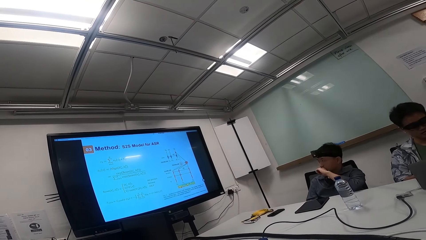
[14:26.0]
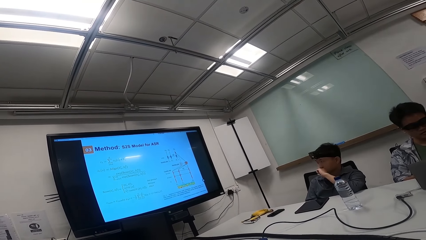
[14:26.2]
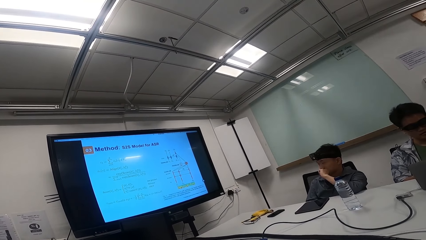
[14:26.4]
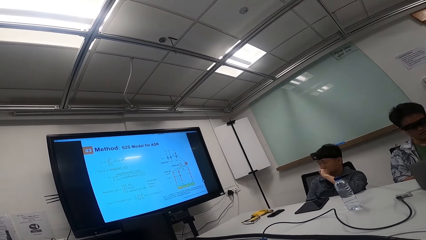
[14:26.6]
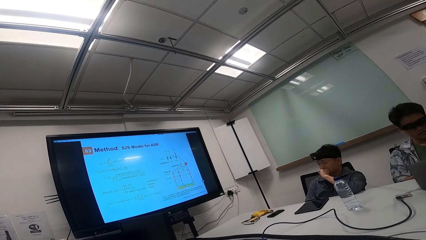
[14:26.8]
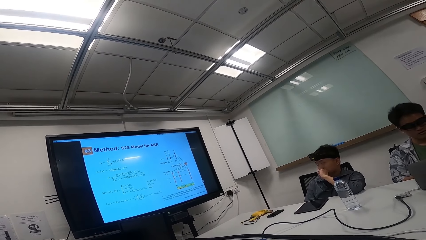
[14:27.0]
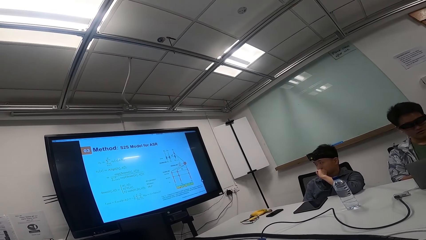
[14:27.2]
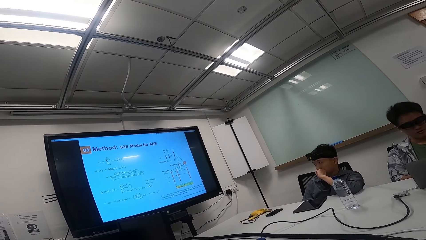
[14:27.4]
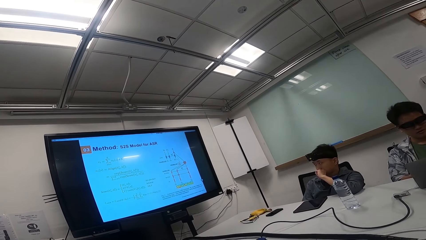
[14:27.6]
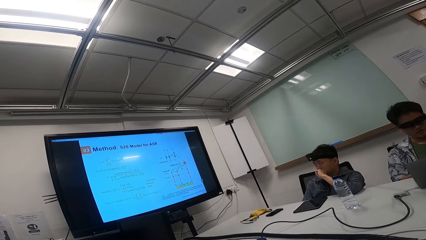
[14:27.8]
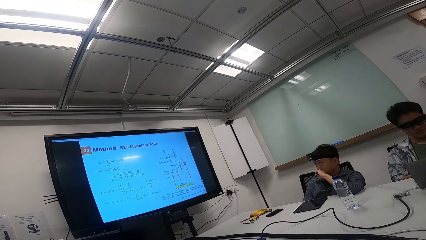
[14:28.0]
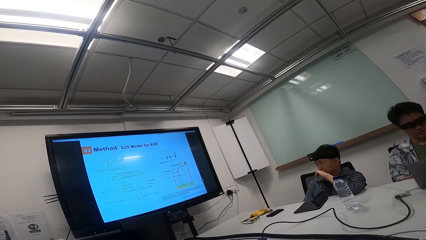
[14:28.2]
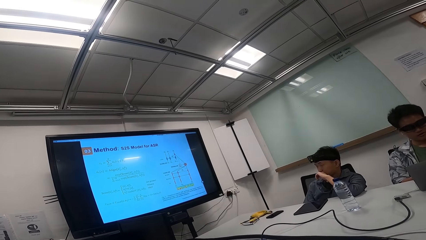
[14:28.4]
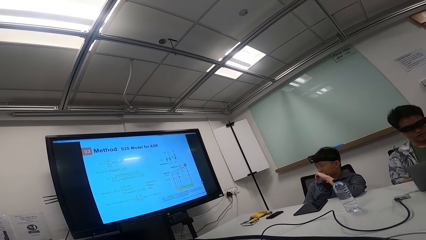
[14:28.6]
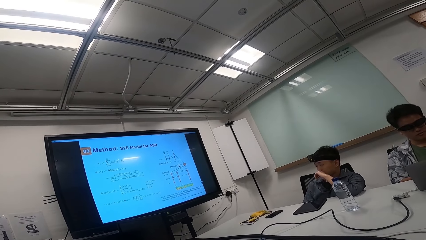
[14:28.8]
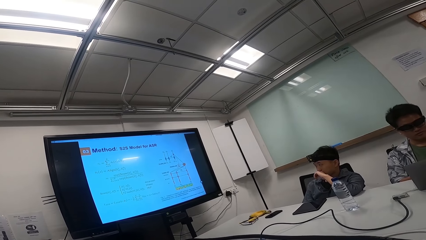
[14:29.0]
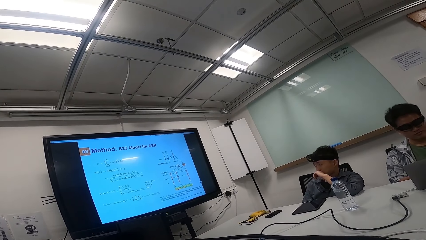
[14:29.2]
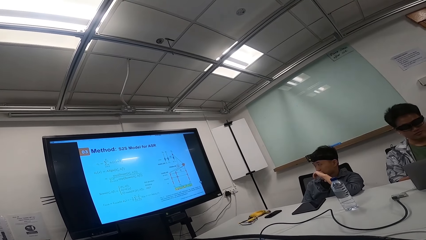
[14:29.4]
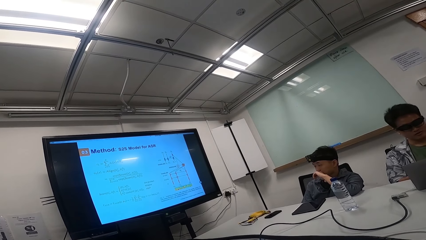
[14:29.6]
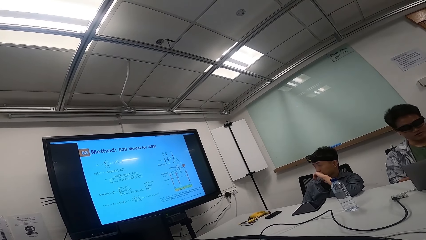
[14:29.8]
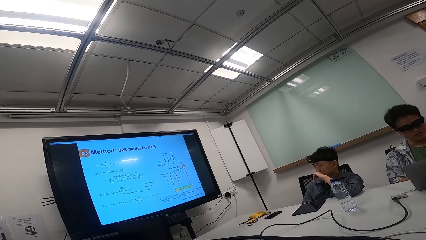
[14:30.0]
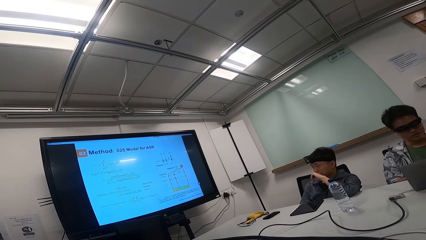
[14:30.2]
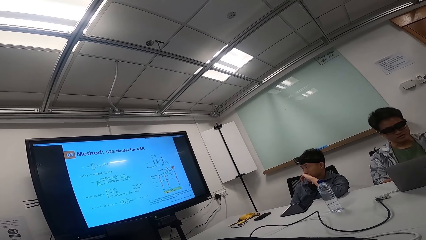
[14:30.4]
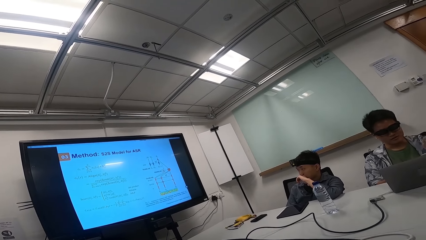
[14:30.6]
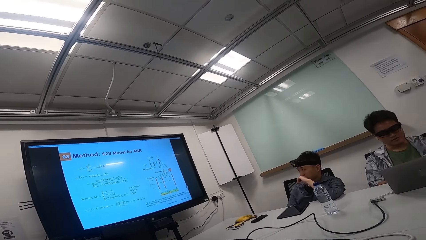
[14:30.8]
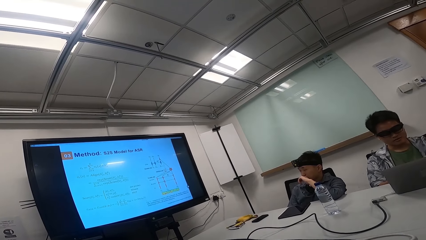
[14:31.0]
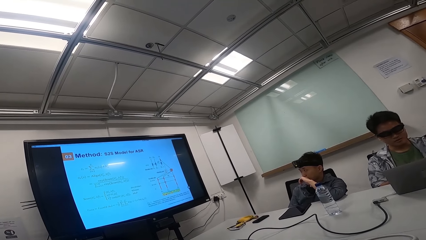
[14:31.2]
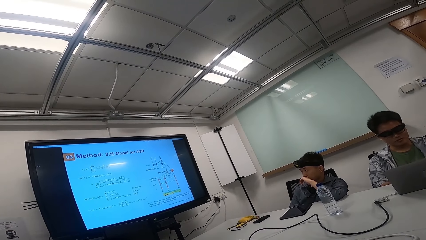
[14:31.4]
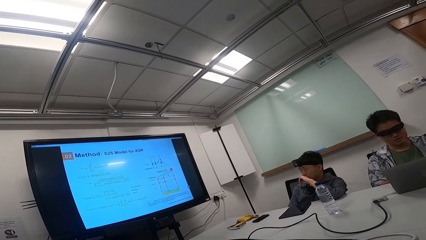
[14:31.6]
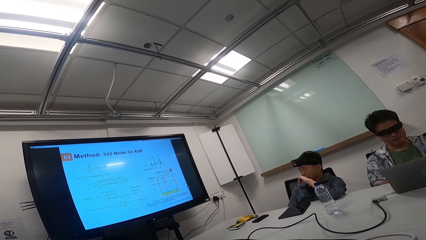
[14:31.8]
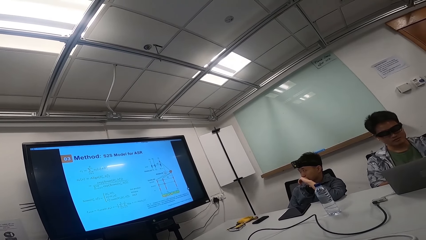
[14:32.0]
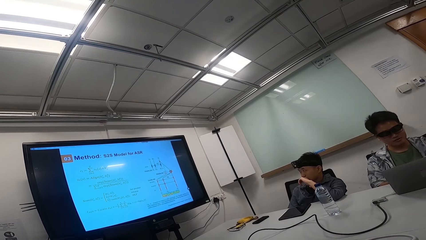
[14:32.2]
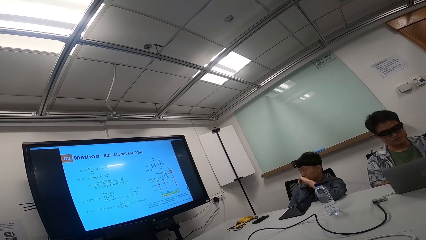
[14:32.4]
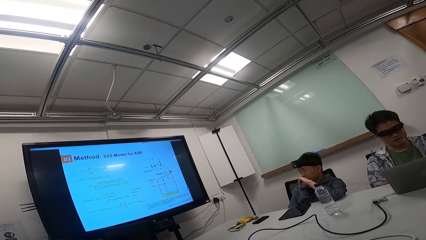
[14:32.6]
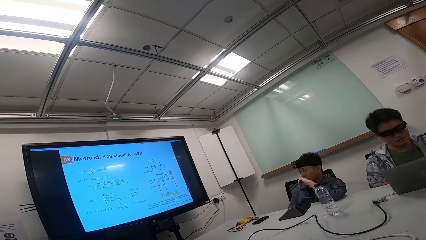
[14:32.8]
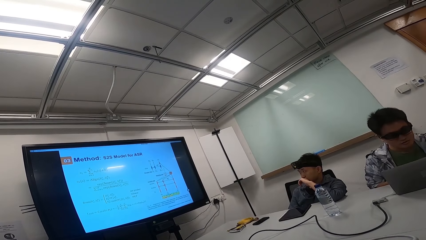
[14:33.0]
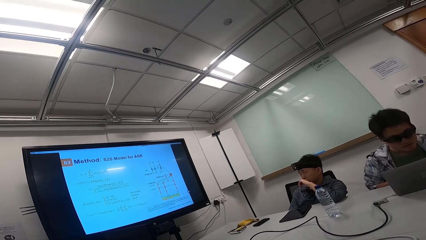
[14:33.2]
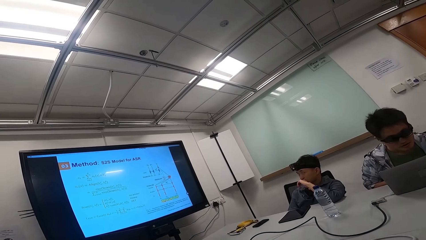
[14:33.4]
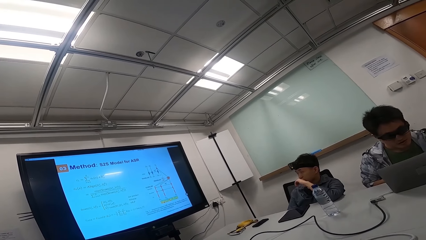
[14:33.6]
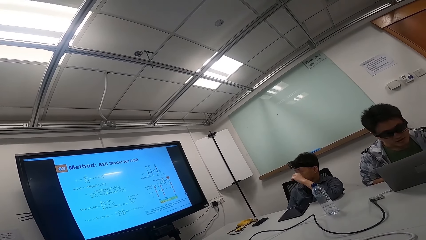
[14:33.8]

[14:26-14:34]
A person reads on the laptop.

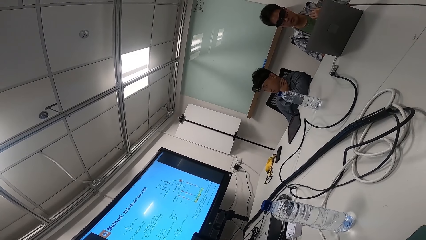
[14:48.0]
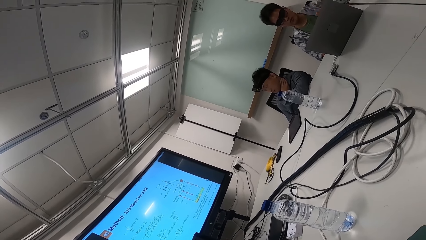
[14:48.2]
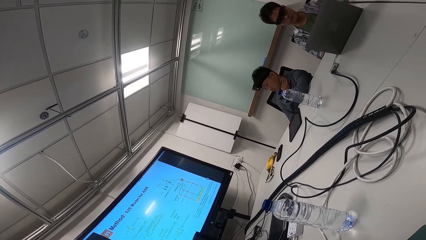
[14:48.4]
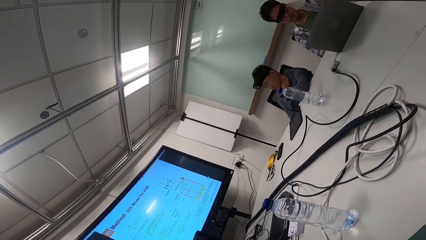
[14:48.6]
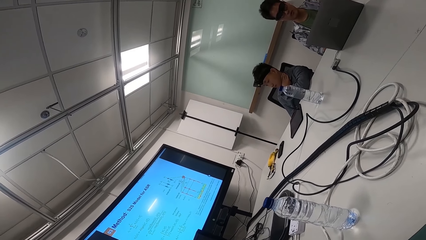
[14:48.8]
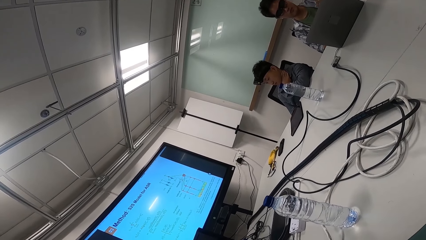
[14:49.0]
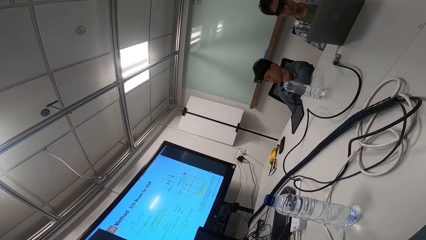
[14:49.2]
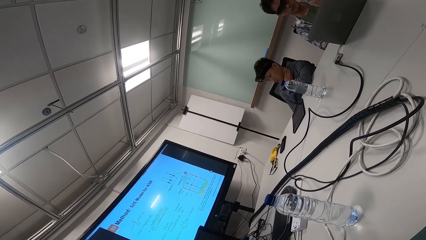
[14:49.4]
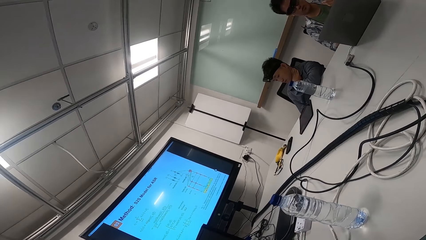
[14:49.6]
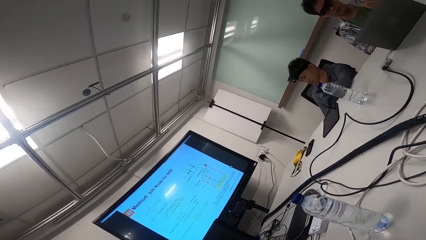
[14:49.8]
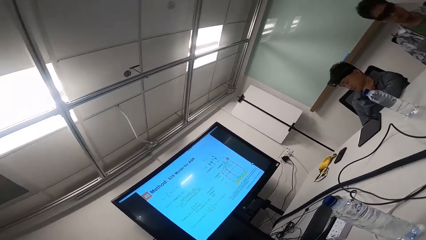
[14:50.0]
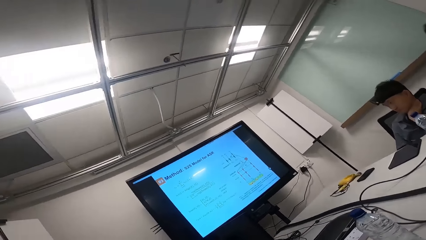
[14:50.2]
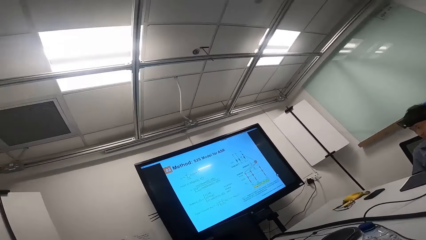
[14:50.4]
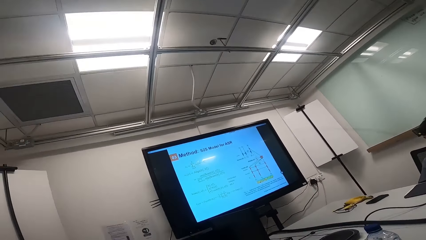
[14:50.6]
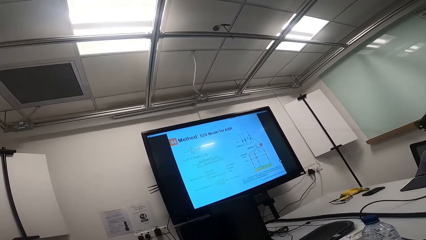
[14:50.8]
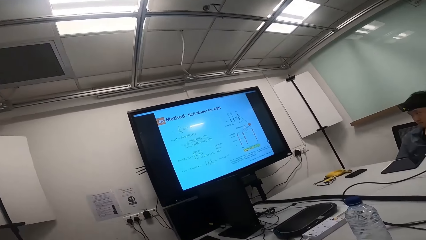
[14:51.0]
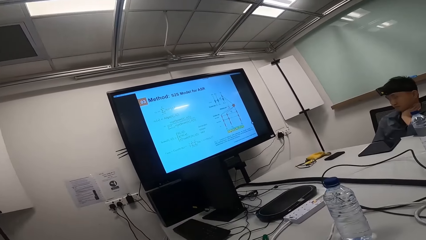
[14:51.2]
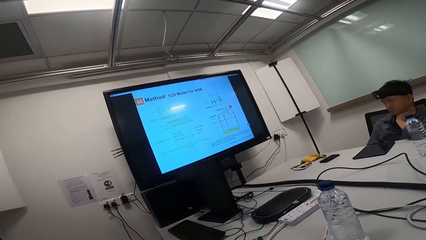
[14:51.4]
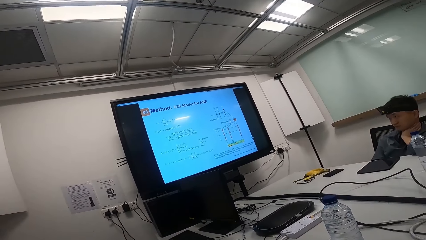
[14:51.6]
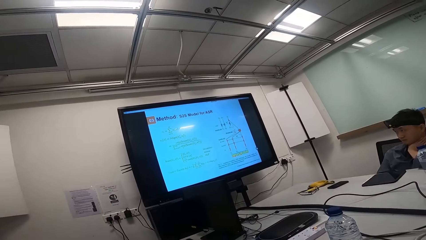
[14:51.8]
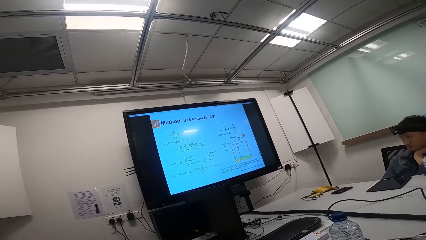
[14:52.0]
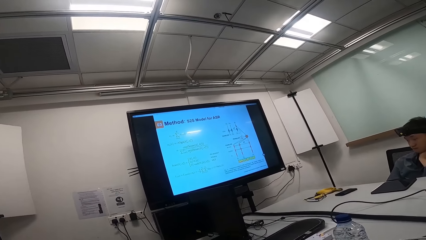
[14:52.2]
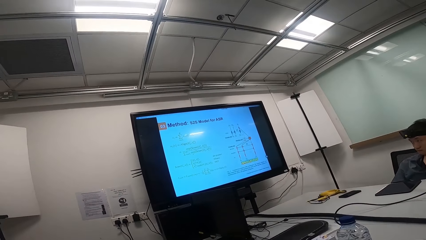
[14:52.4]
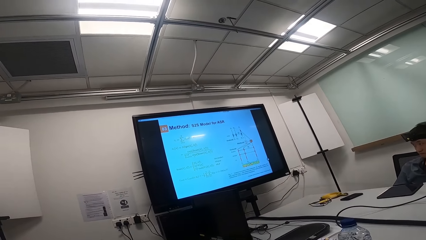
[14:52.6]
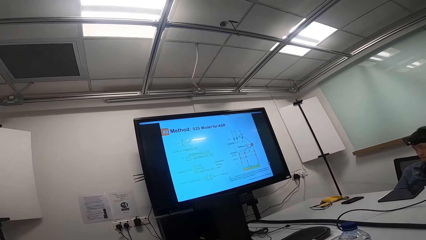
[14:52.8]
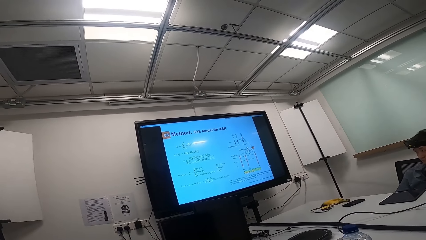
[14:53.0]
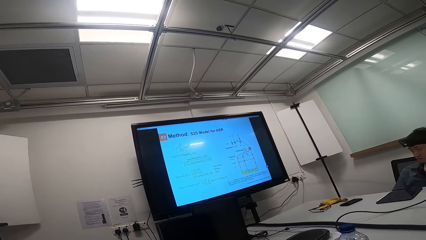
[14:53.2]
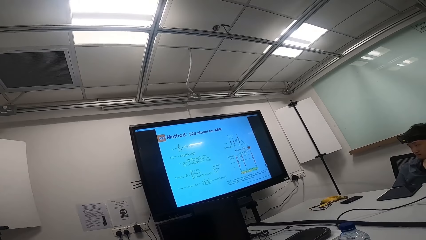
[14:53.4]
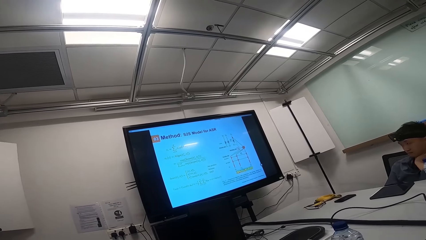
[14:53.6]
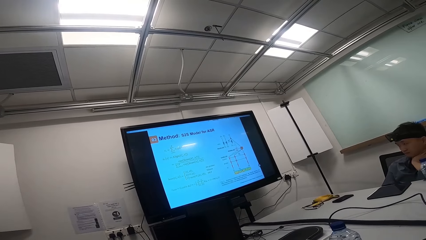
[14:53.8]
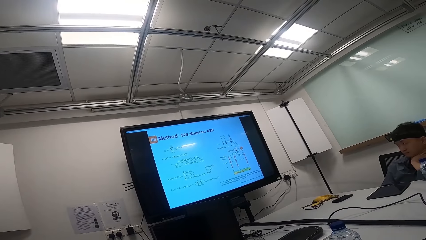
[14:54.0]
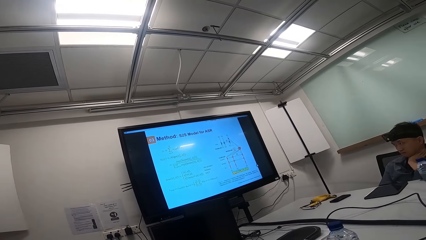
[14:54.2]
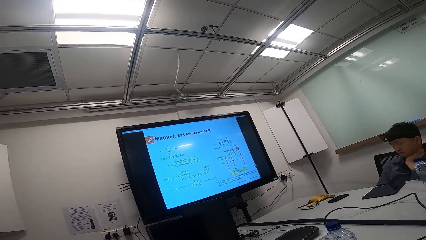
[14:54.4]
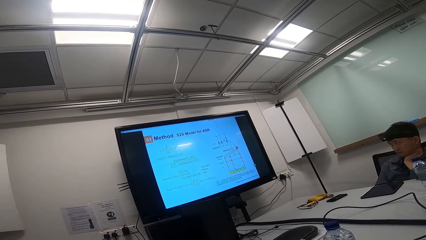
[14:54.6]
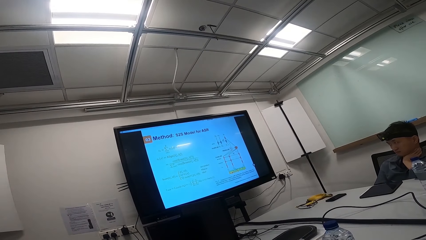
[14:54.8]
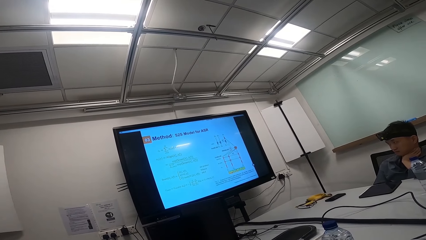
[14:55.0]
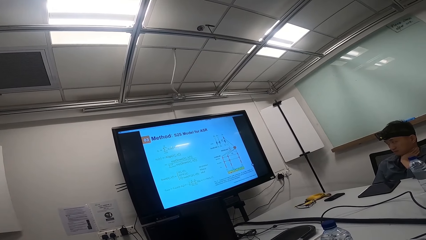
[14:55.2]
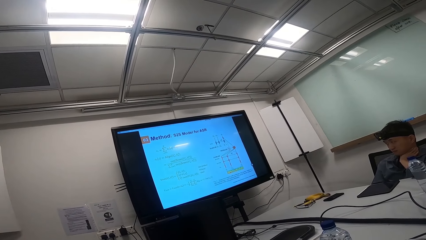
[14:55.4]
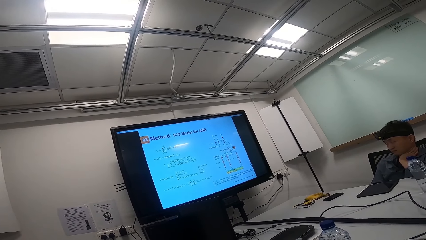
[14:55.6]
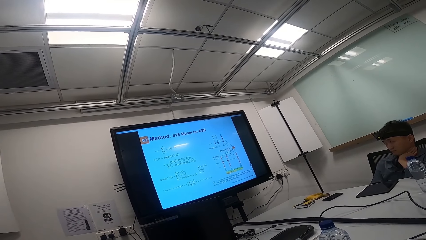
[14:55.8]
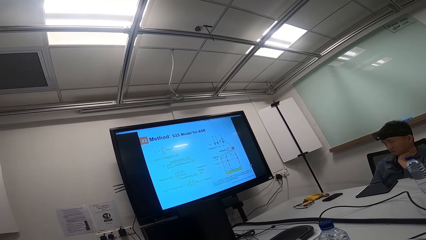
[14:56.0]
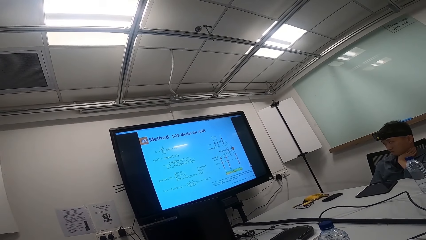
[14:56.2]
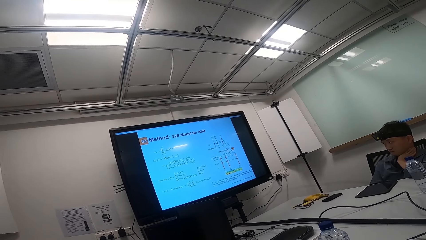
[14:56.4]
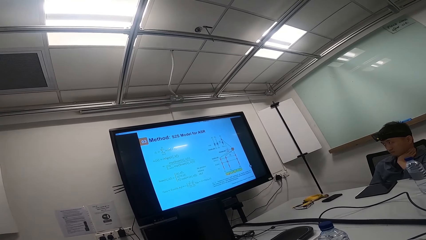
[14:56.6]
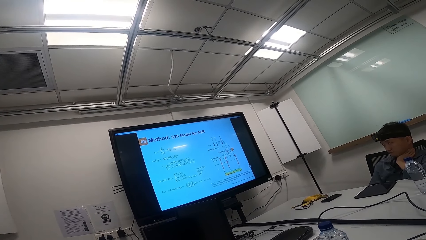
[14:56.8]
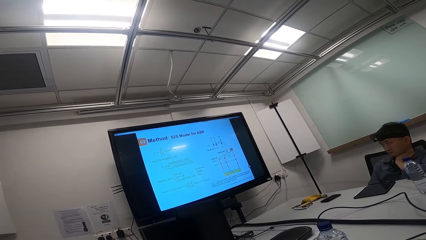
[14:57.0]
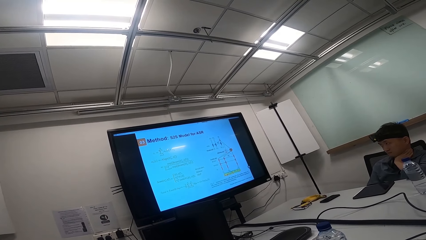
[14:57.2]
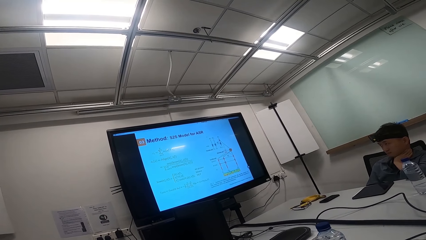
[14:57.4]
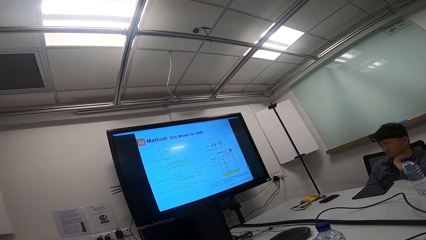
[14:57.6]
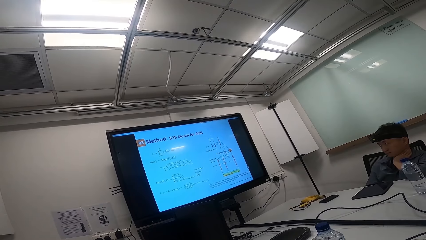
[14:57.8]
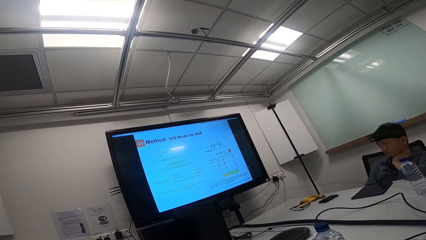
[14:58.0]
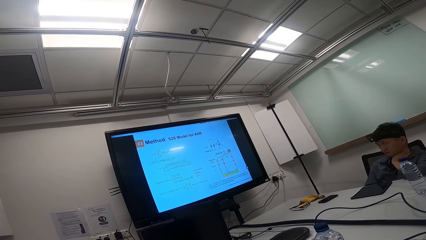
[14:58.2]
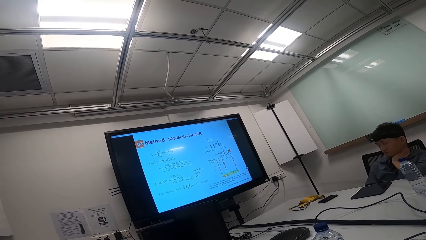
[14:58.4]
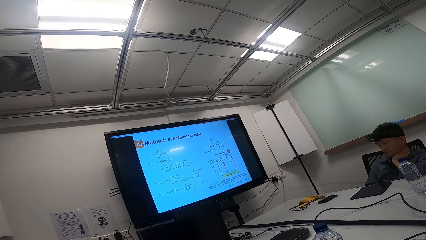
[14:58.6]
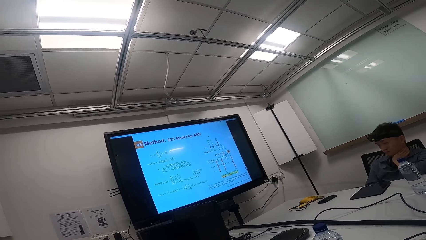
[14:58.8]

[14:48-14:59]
The camera wearer turns around the room. A person reads on the laptop.
